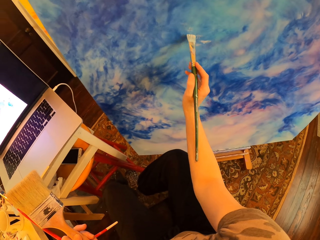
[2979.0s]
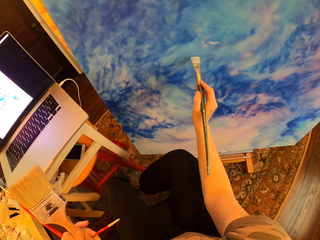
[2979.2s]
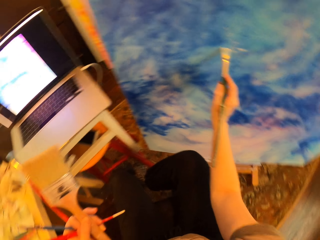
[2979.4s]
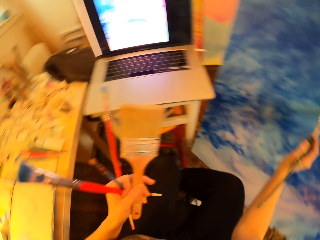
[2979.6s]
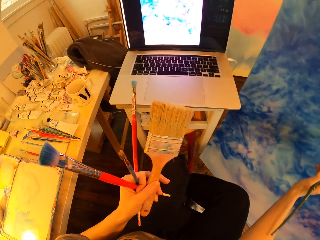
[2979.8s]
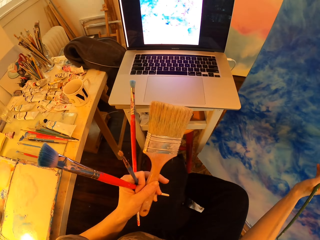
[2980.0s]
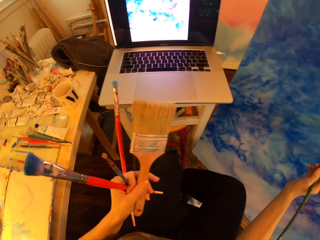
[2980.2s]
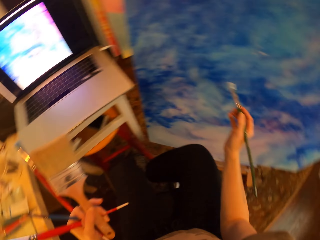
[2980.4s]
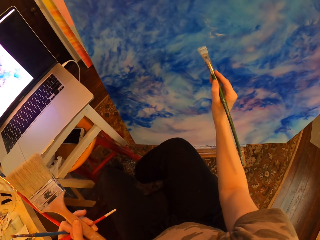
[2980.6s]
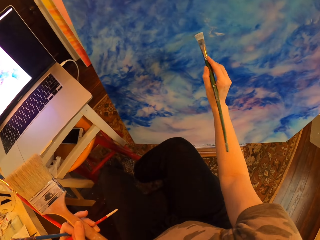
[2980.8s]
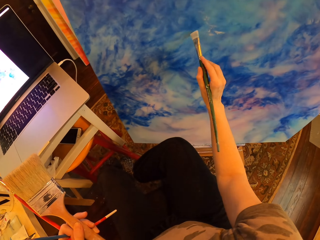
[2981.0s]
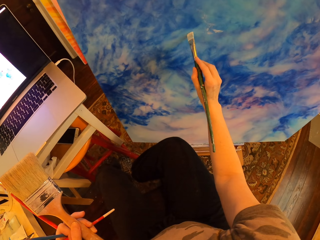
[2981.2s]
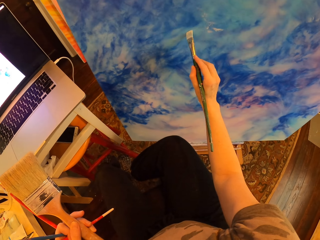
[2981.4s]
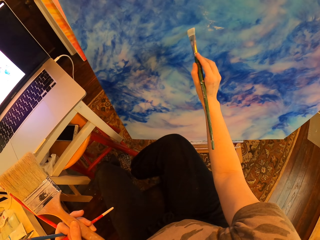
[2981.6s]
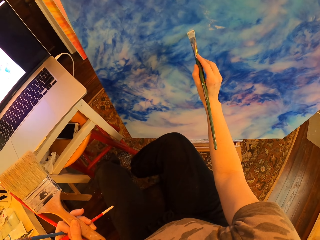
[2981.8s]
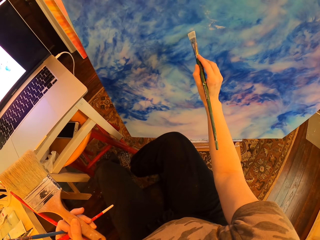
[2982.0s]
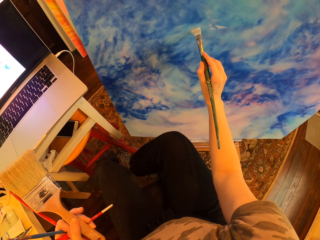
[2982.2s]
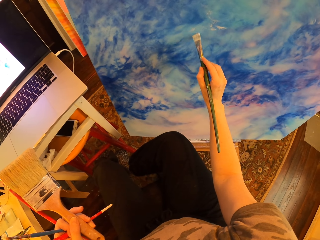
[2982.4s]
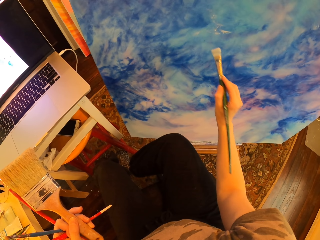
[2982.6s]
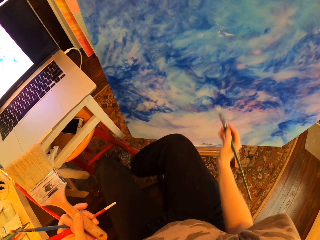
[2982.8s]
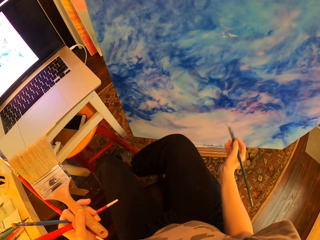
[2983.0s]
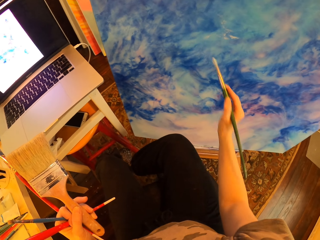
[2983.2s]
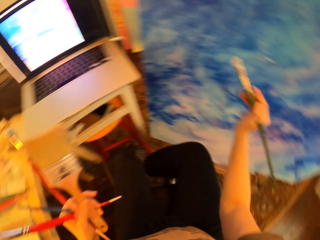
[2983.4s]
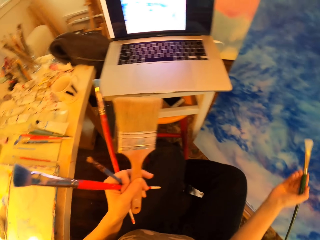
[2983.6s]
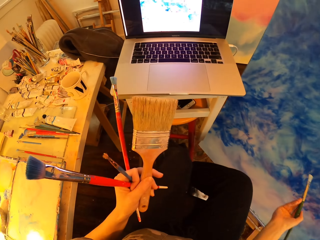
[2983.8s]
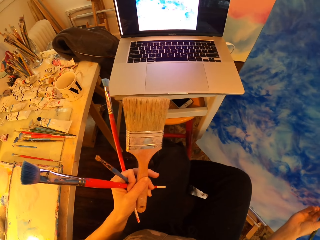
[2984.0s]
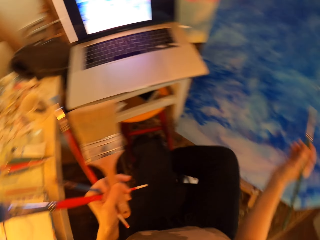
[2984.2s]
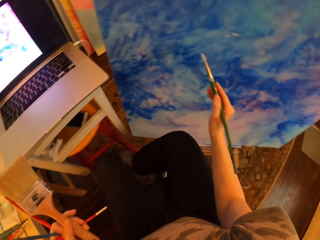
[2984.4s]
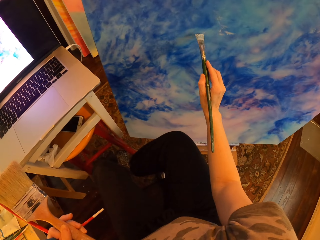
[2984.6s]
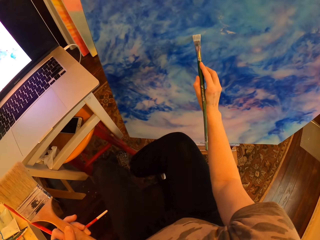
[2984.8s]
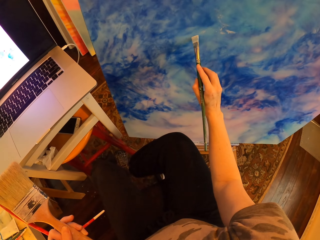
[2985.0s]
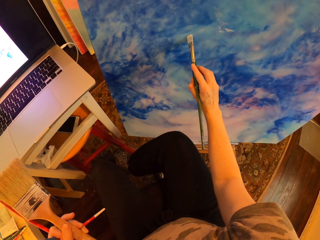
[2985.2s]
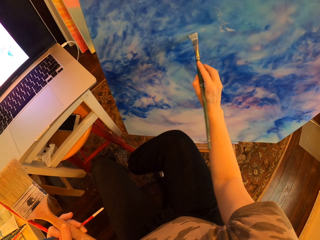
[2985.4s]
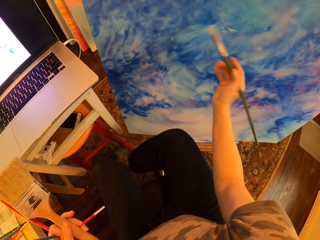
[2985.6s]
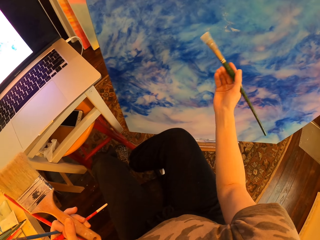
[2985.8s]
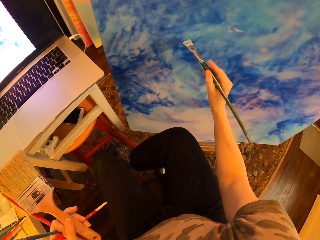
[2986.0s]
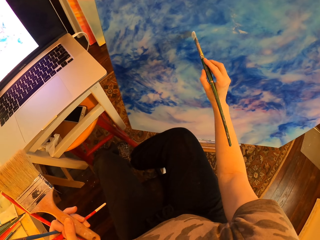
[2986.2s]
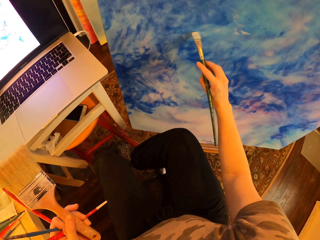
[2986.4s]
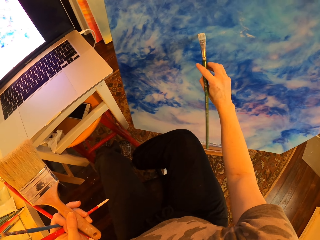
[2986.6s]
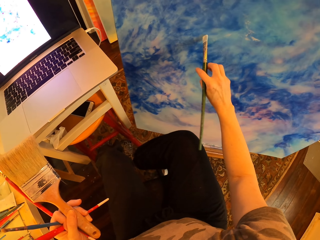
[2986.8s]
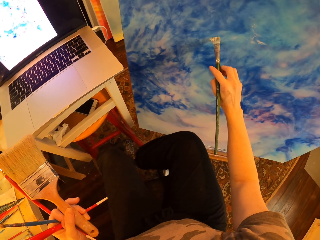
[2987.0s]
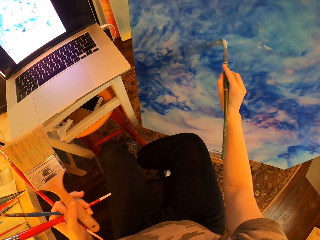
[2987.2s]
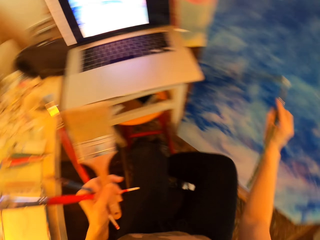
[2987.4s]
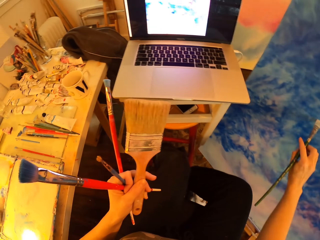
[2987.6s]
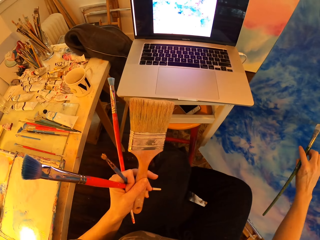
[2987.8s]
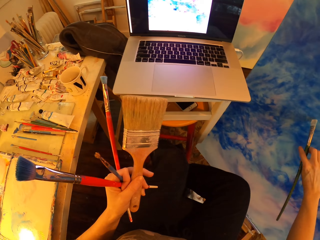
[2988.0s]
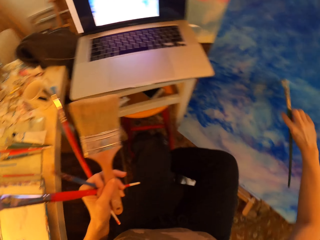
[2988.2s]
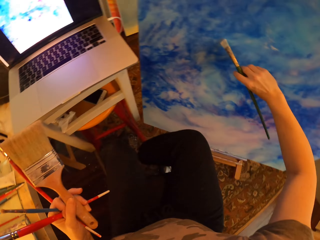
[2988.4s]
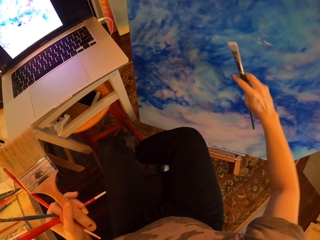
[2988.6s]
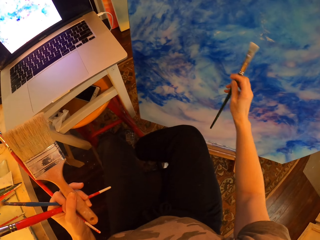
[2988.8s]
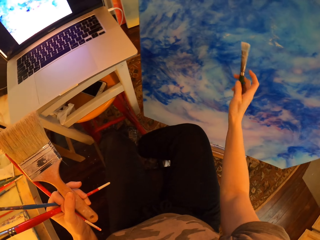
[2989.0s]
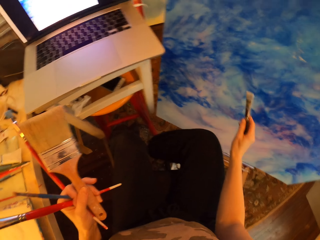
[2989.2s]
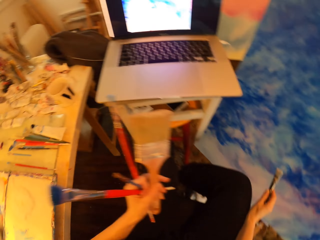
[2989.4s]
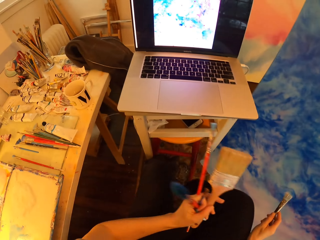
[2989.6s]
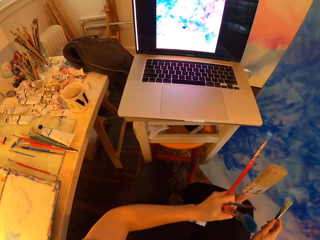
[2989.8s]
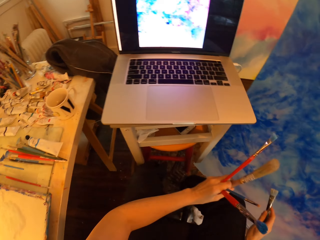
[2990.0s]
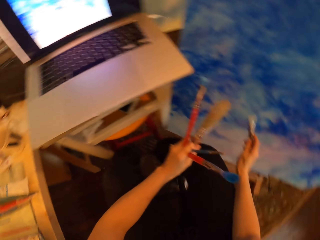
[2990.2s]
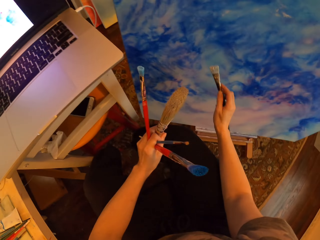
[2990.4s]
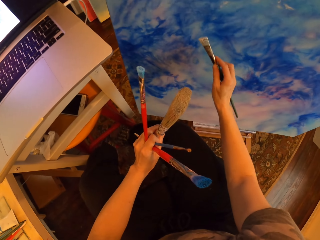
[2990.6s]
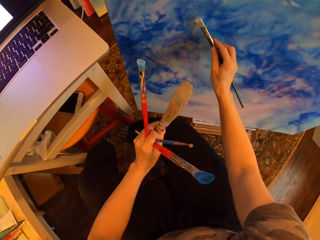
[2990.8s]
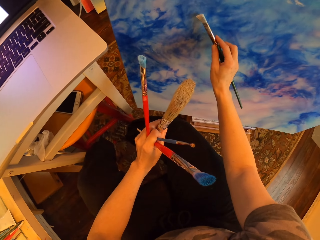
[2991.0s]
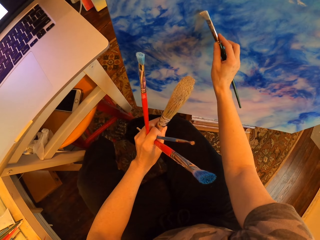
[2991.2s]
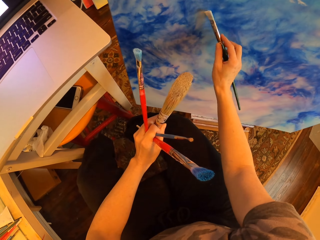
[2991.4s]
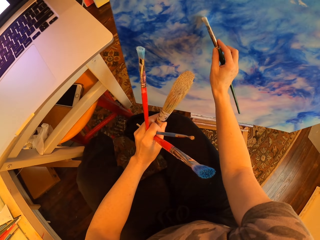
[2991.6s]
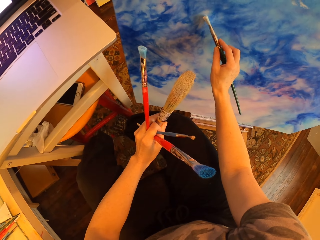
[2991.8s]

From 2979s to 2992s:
The camera wearer paints on the palette. They gaze at the laptop and hold brushes. They paint on the canvas with an art brush and hold the brushes. They paint on the palette. They hold the brushes and gaze at the laptop. They paint on the canvas with the art brush and hold the brushes. They turn to the side. They hold the brushes and stare at the laptop. They turn to the side. They hold the brushes and paint on the canvas with the art brush.

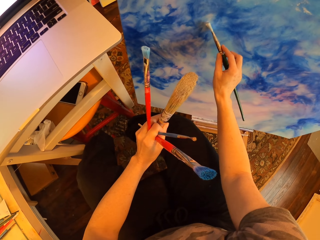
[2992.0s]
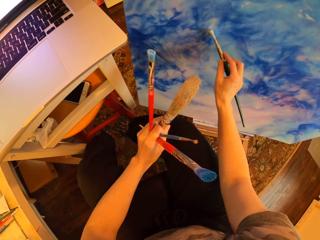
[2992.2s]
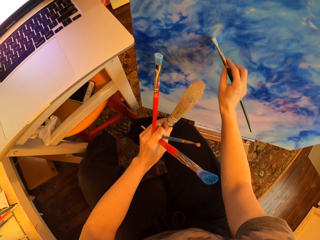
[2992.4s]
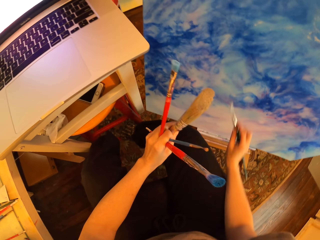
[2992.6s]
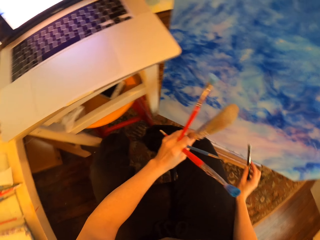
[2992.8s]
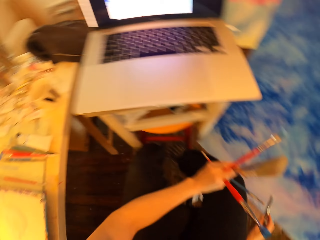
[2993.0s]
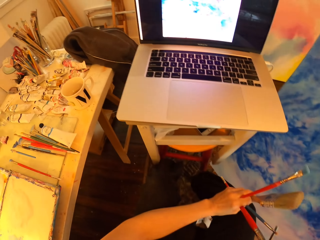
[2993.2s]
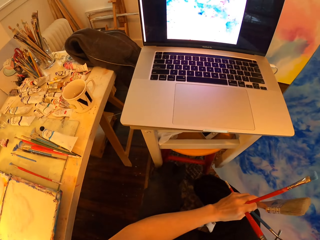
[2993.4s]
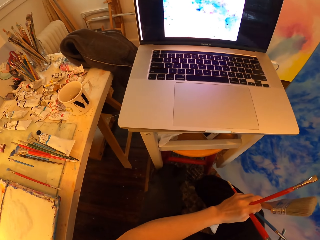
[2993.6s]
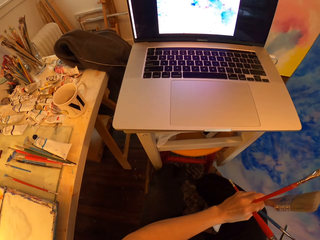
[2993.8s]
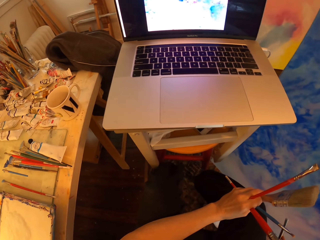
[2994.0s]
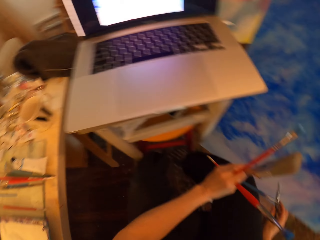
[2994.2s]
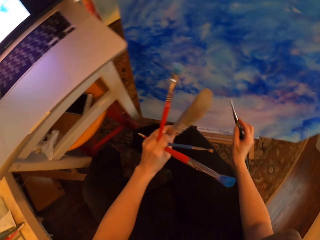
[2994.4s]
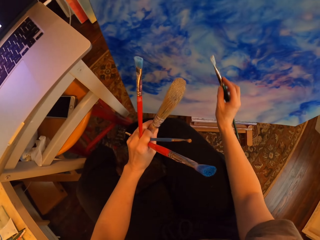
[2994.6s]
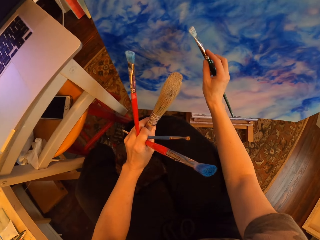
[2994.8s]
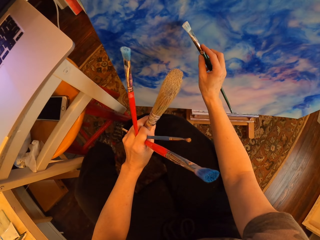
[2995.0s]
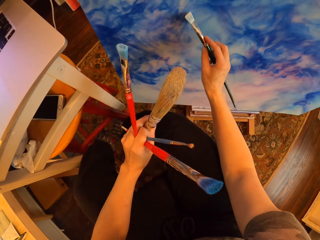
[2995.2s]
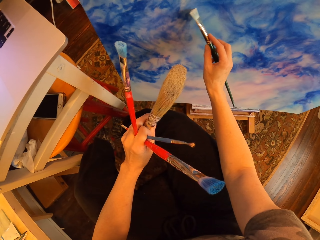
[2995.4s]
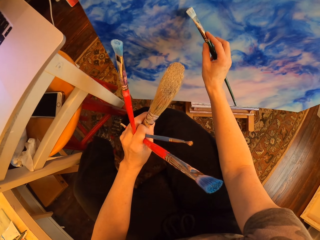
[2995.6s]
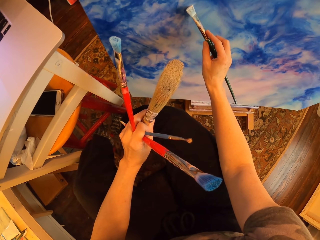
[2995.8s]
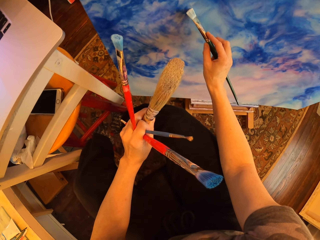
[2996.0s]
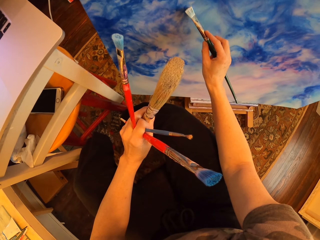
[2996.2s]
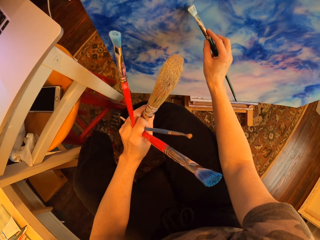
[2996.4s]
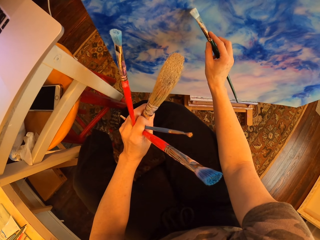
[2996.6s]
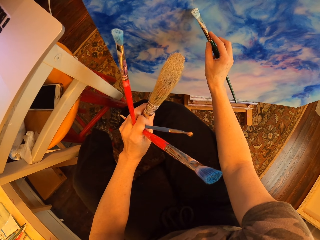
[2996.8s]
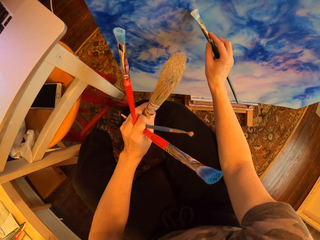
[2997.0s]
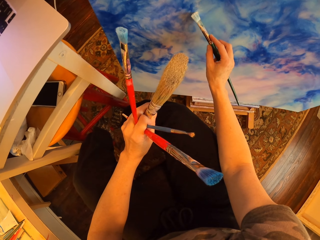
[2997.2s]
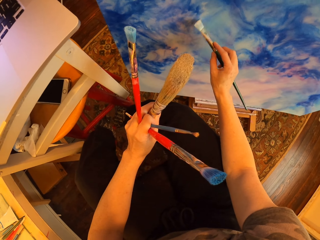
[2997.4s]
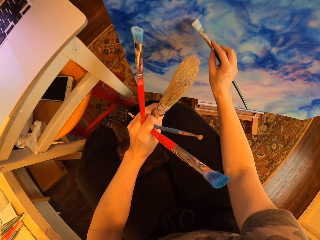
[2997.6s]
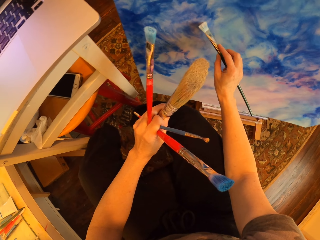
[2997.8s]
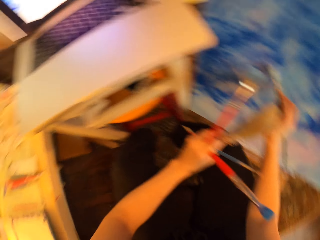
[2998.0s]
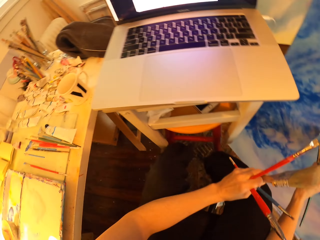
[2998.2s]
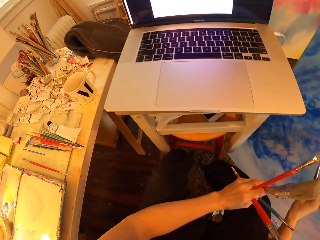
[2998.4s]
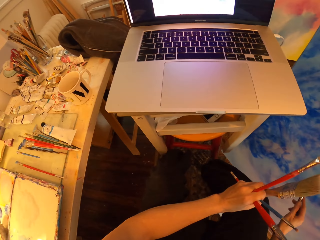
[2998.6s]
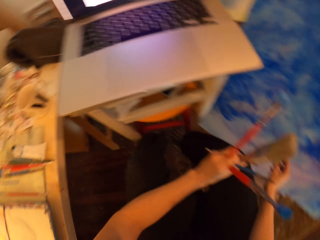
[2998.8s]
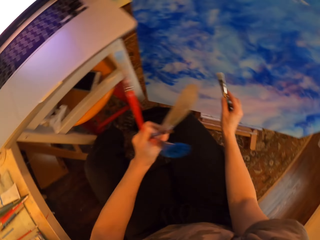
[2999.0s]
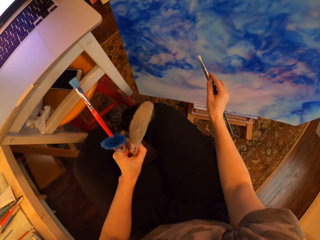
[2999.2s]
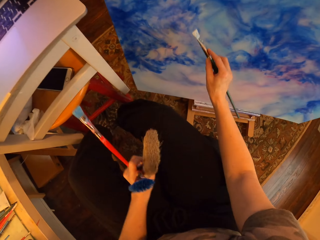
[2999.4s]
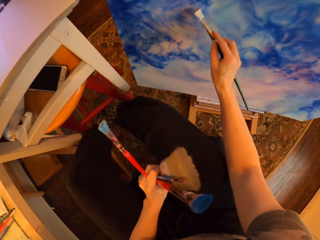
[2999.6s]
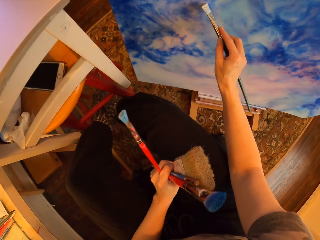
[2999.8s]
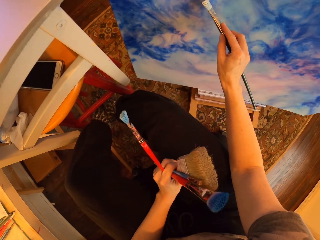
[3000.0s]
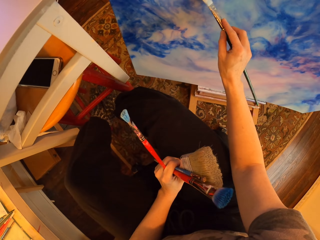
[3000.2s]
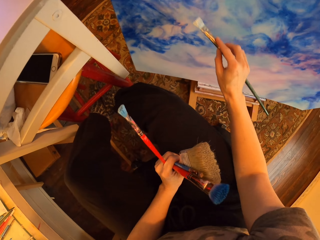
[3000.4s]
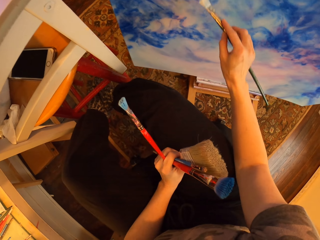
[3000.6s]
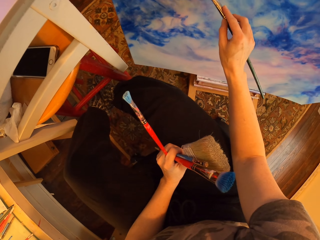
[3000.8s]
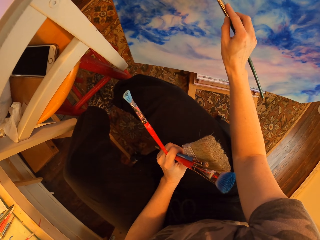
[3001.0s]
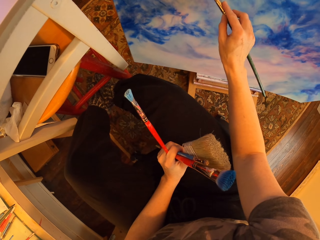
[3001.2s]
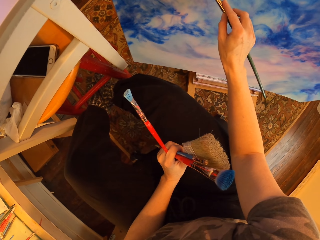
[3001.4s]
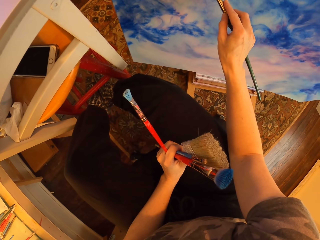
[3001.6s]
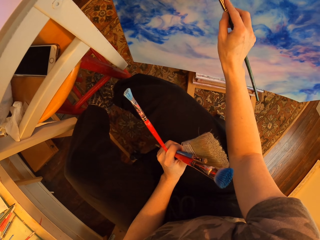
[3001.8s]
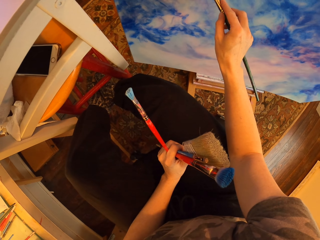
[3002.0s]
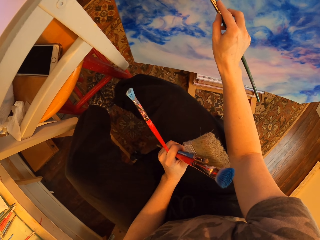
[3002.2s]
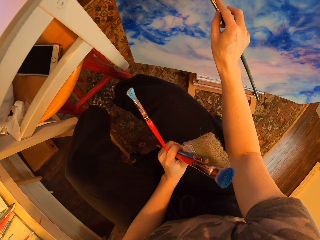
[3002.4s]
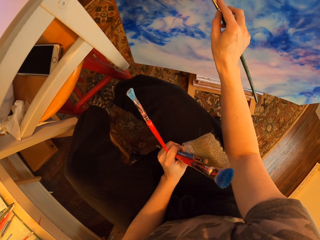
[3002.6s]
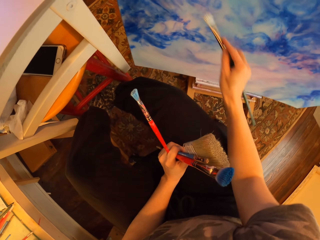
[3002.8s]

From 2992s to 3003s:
The camera wearer turns to the side. They stare at the laptop and hold brushes. They turn to the side. They paint on the canvas with an art brush and hold the brushes. They turn to the side. They stare at the laptop and hold the brushes. They turn to the side. They paint on the canvas with the art brush and hold the brushes.
